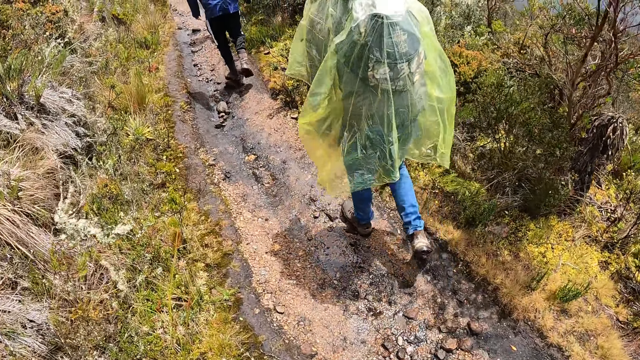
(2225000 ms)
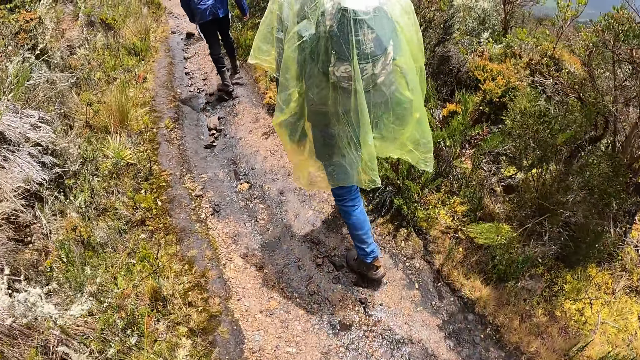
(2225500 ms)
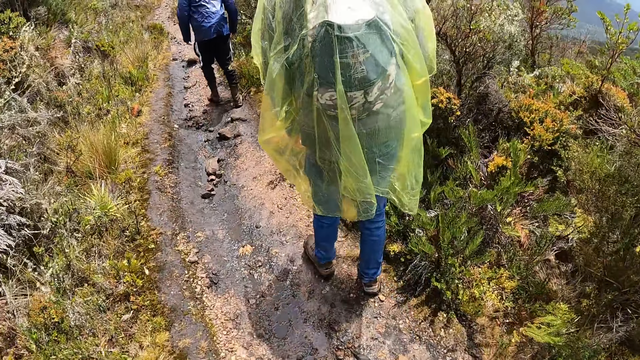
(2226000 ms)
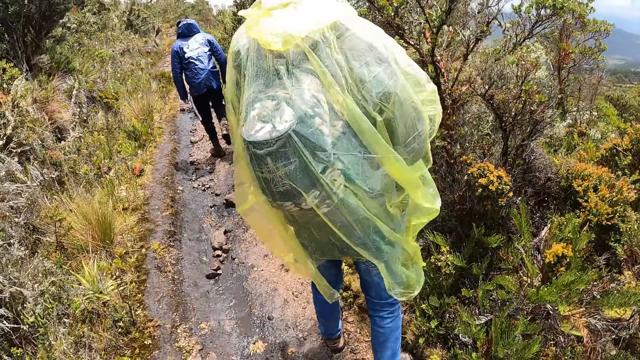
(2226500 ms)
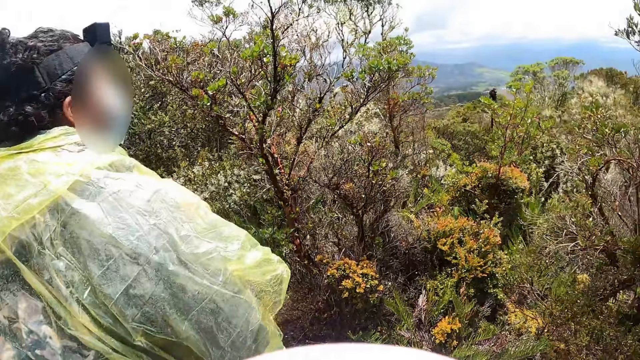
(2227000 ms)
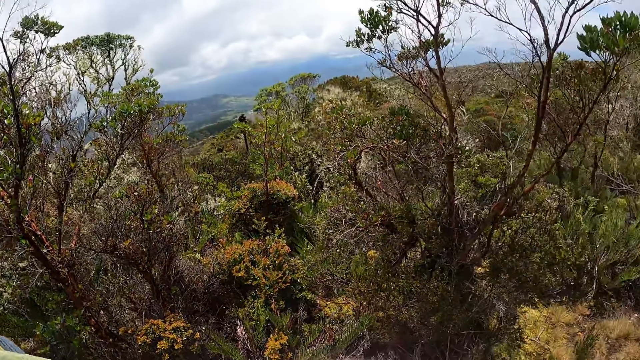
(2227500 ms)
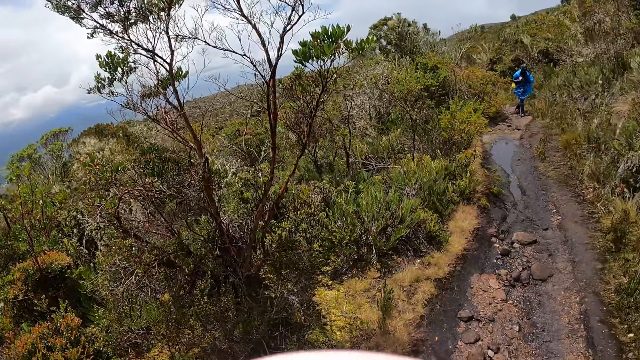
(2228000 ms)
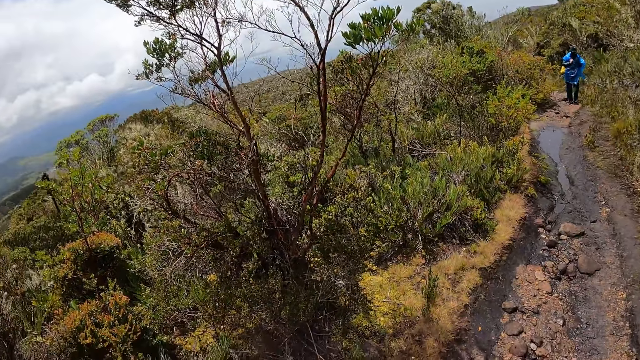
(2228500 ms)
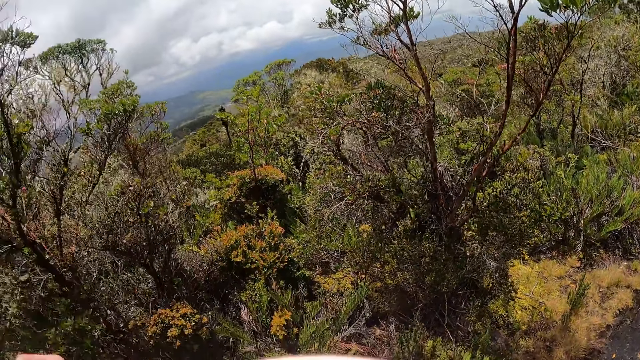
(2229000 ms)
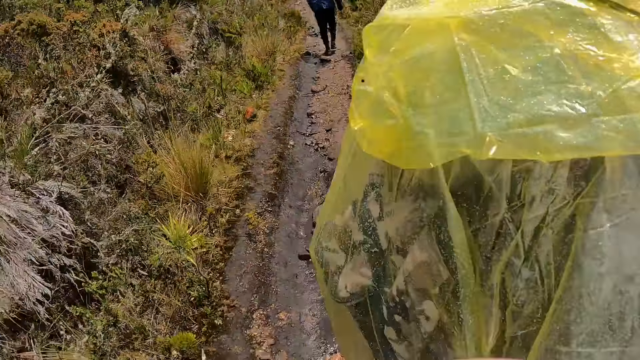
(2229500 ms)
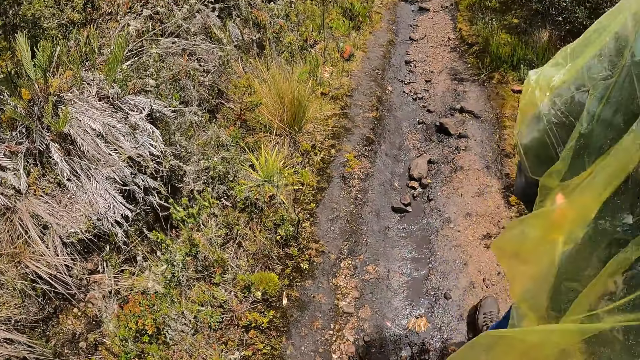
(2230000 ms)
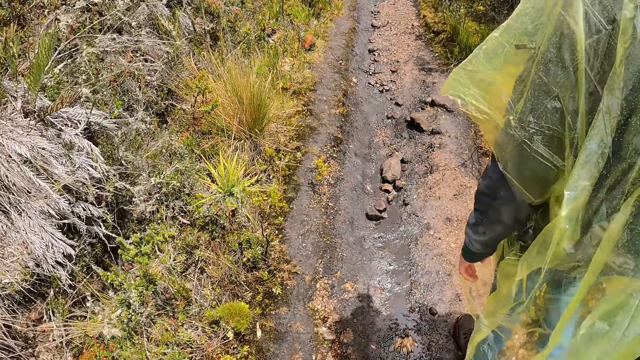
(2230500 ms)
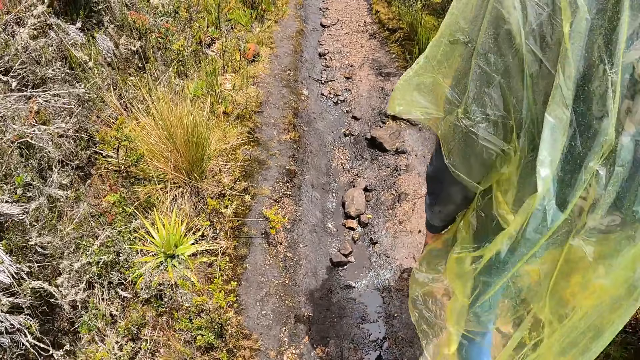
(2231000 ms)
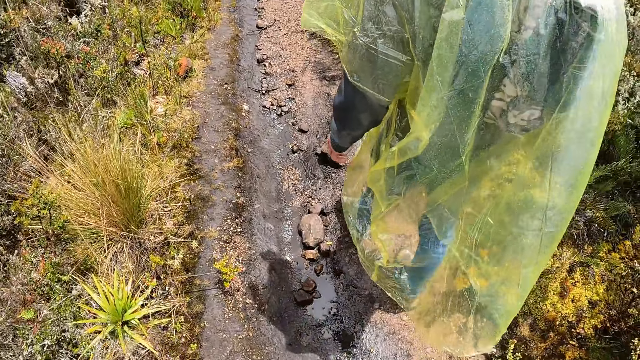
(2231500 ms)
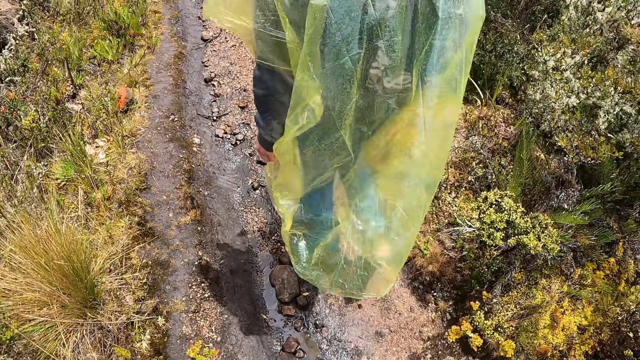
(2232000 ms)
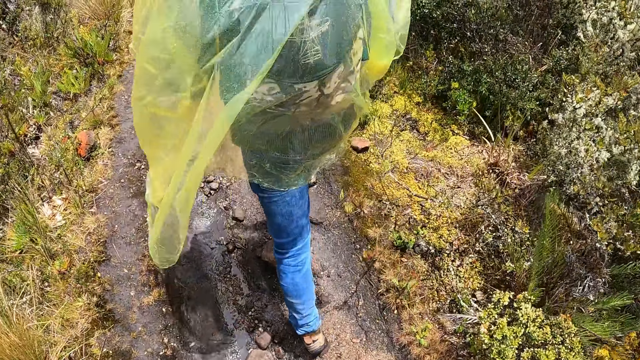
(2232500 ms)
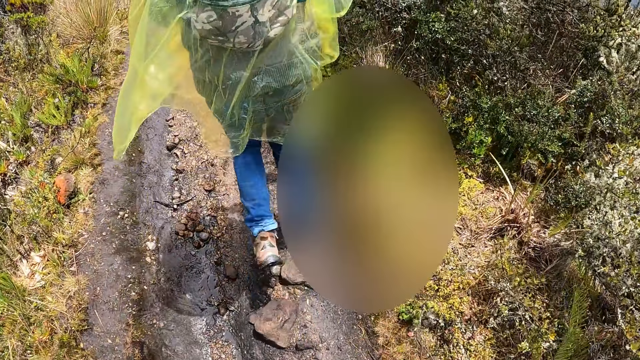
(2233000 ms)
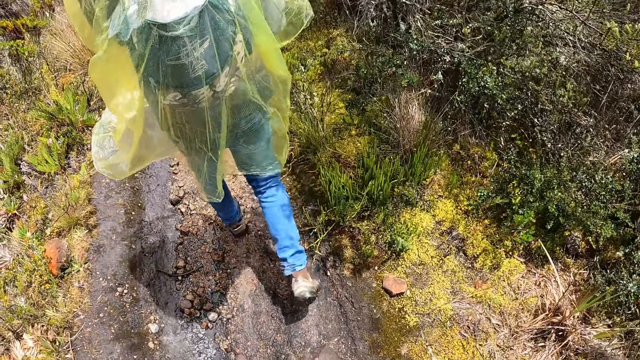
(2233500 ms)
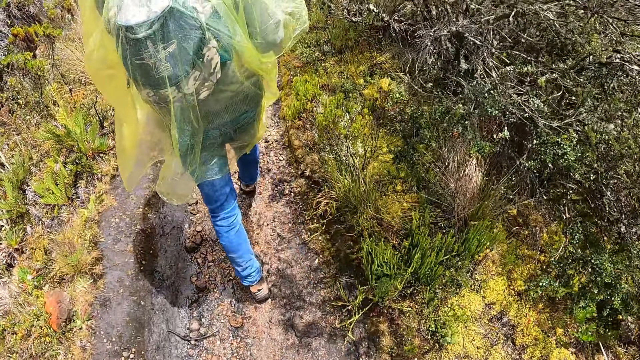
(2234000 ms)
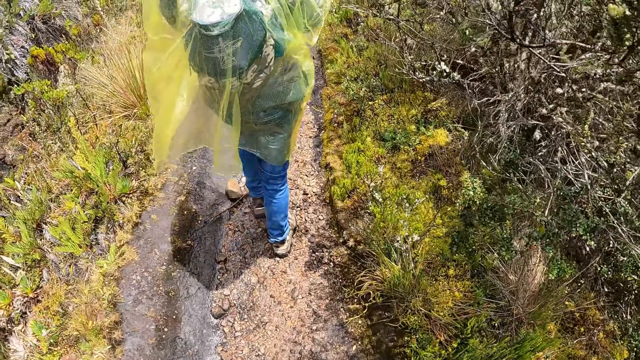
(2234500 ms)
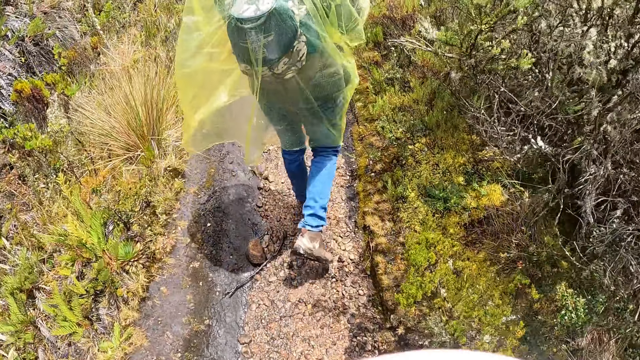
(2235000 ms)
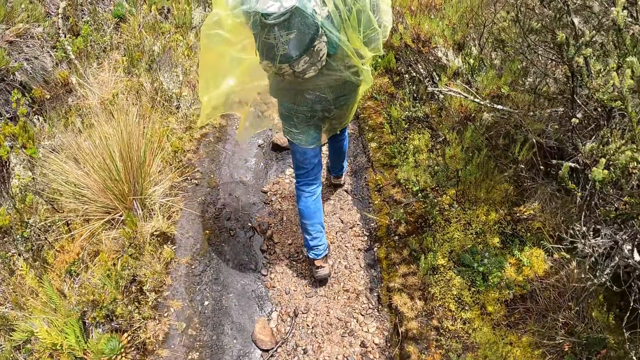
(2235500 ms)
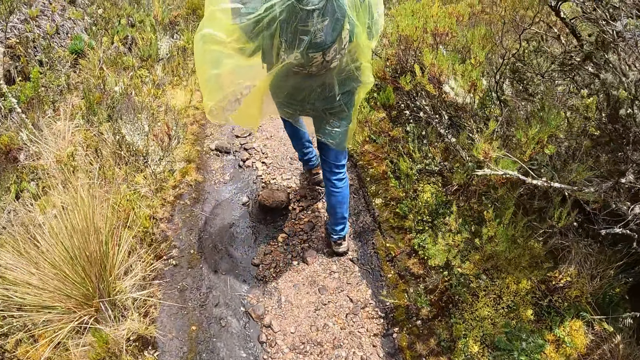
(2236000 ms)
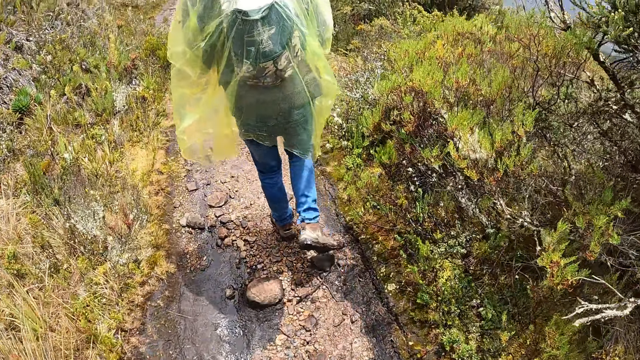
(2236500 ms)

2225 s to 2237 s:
The woman looks around. The camera wearer looks around the bushes. The man walks behind the camera wearer. The woman walks ahead of the camera wearer.

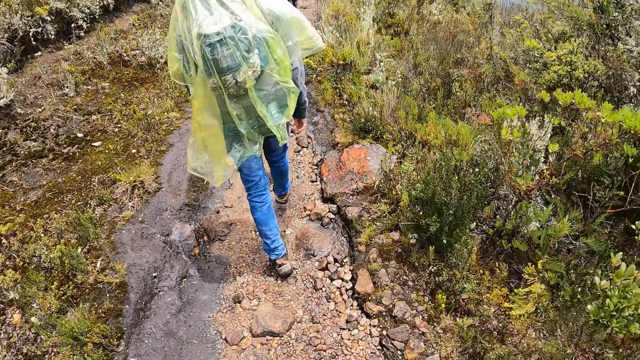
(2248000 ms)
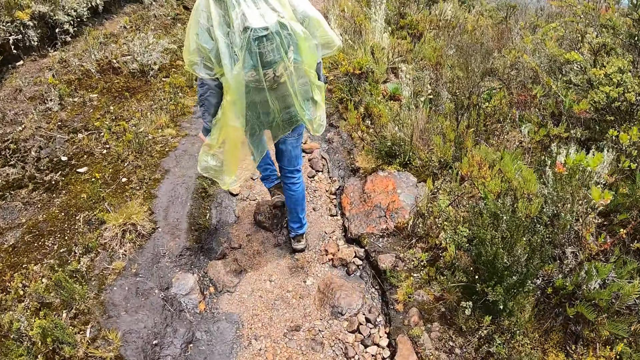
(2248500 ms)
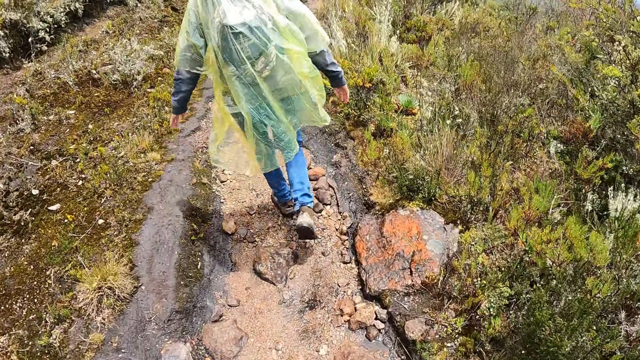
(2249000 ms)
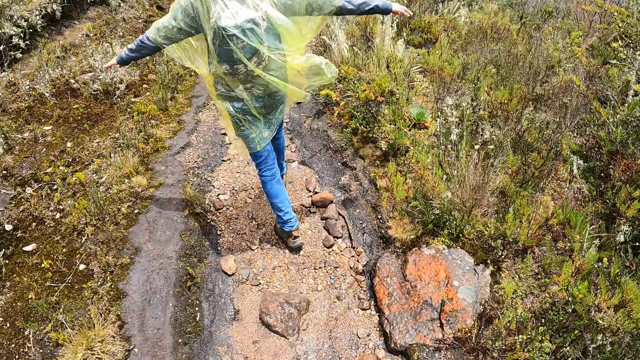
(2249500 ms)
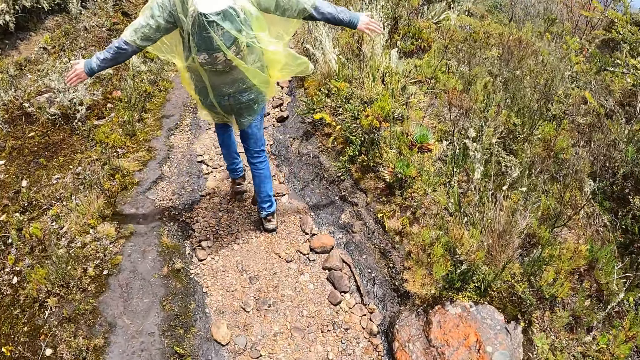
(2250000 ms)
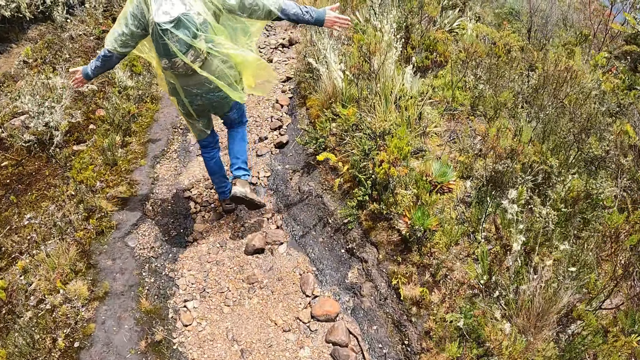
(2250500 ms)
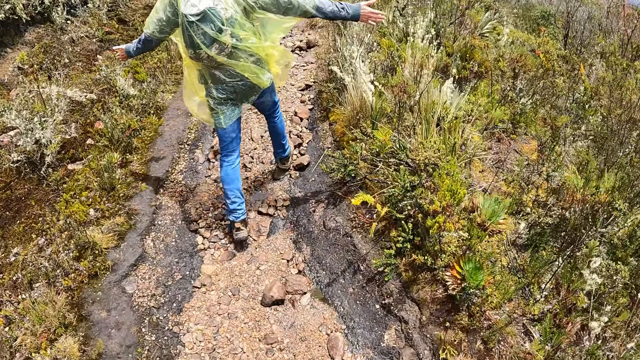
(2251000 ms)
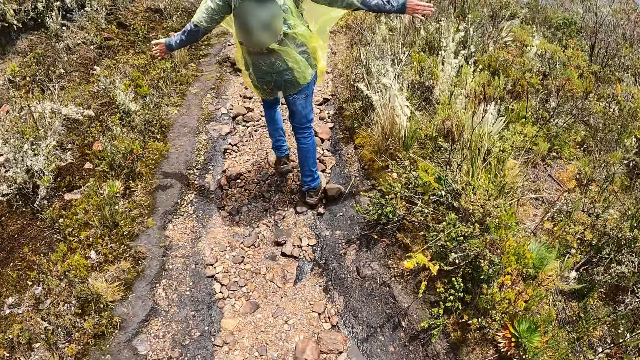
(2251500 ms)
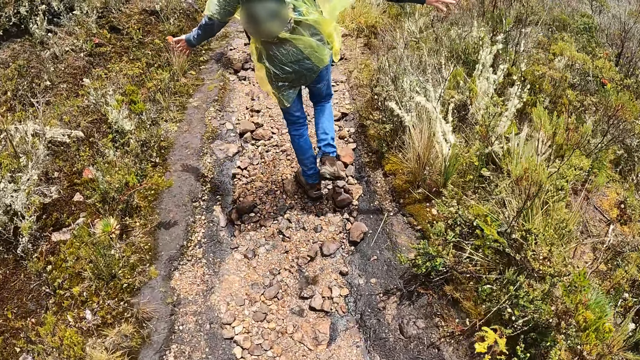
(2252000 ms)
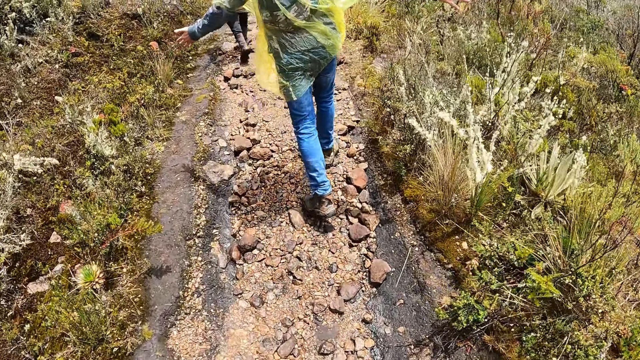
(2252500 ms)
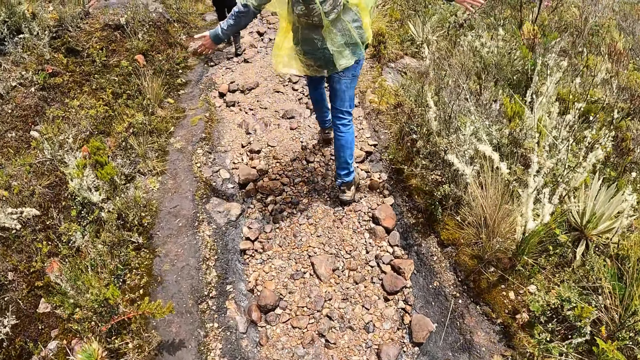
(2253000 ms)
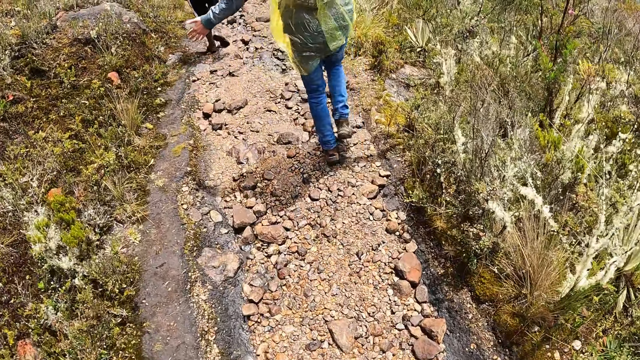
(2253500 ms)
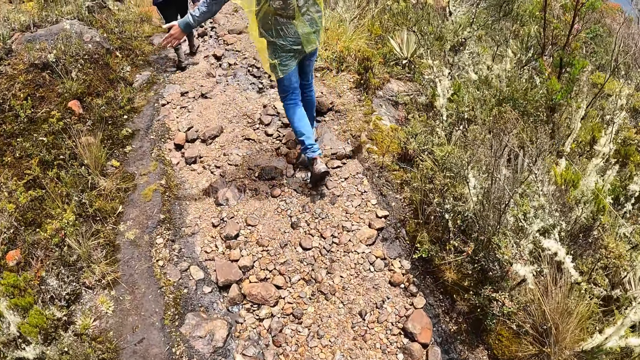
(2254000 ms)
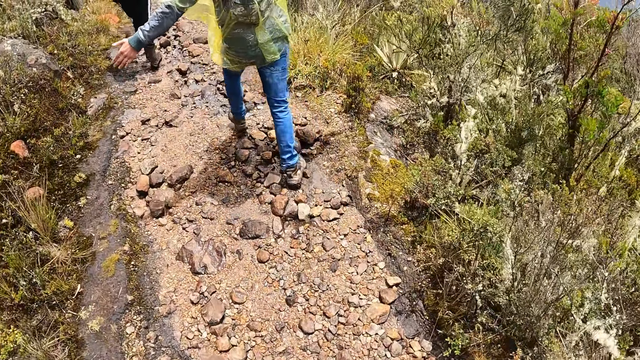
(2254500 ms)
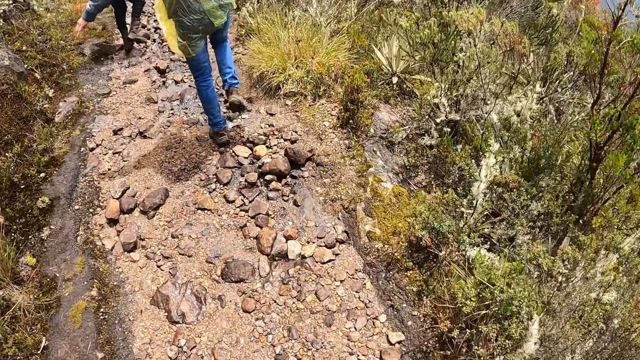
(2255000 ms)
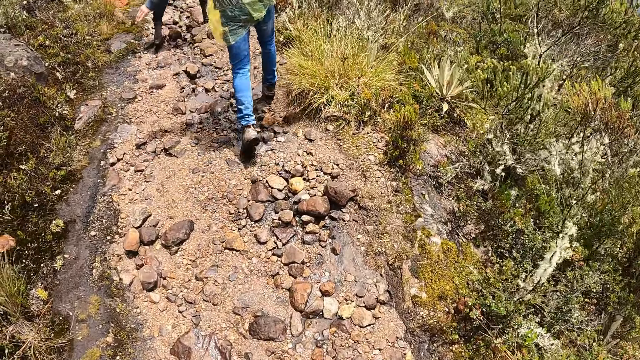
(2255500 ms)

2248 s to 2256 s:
The woman raises both hands.
